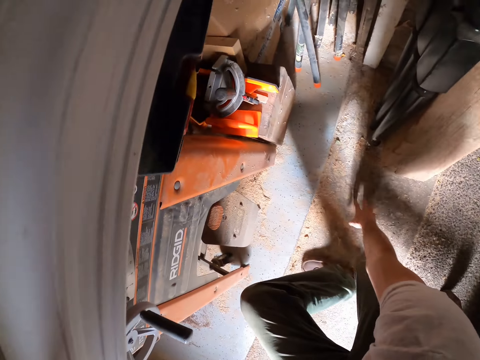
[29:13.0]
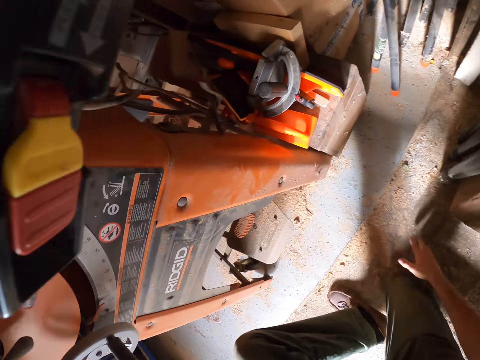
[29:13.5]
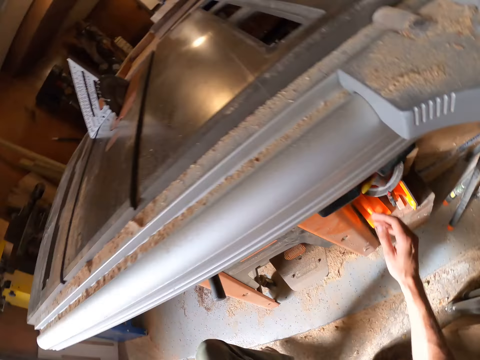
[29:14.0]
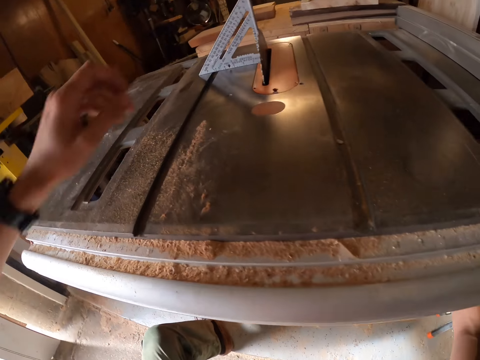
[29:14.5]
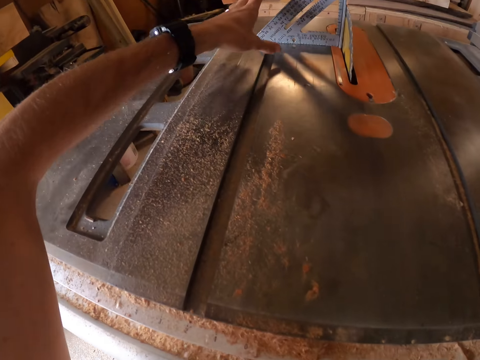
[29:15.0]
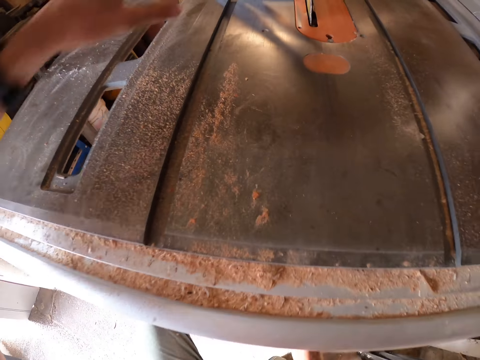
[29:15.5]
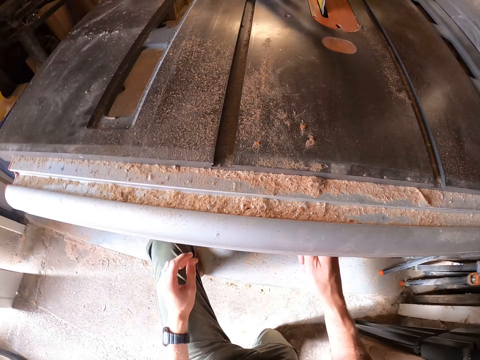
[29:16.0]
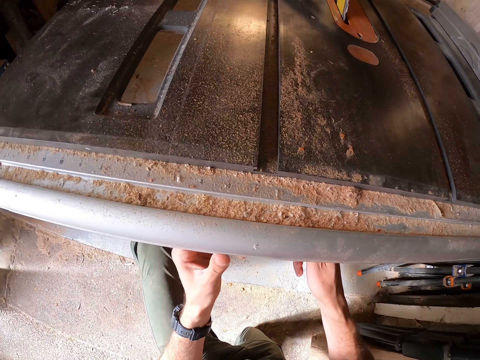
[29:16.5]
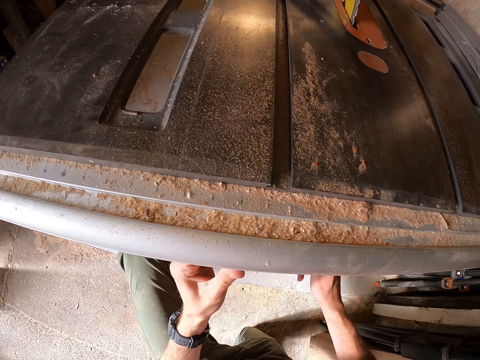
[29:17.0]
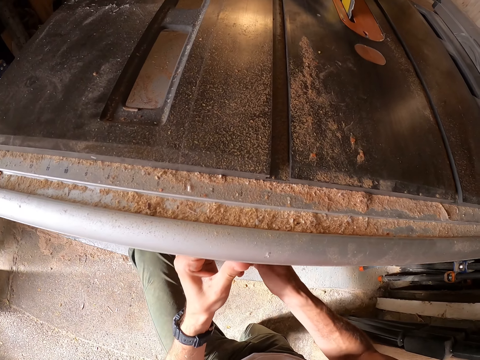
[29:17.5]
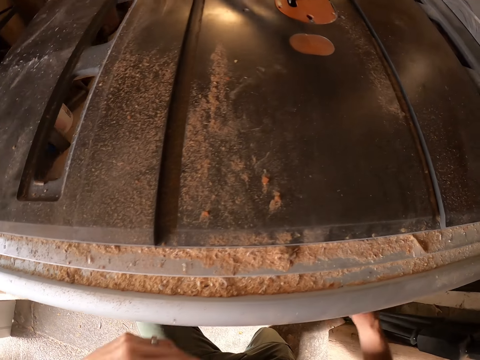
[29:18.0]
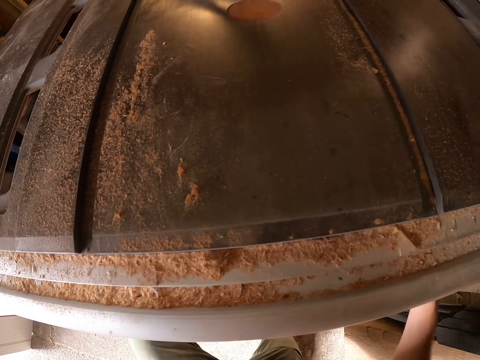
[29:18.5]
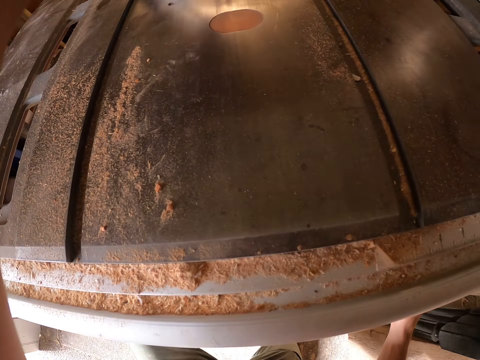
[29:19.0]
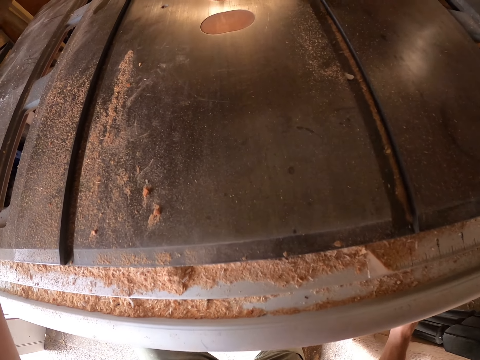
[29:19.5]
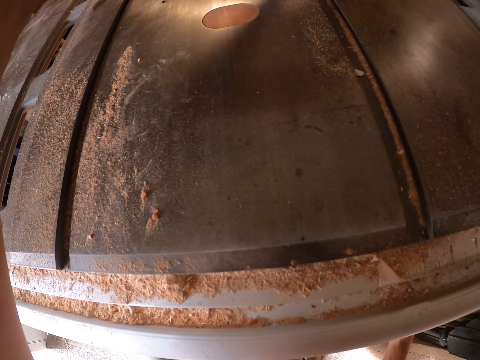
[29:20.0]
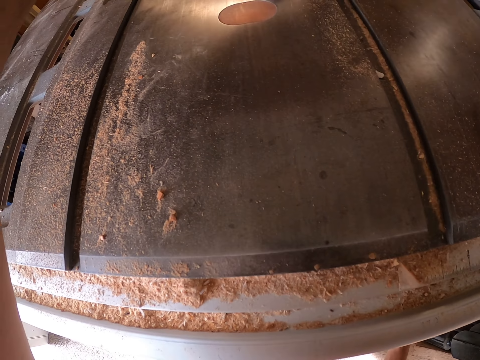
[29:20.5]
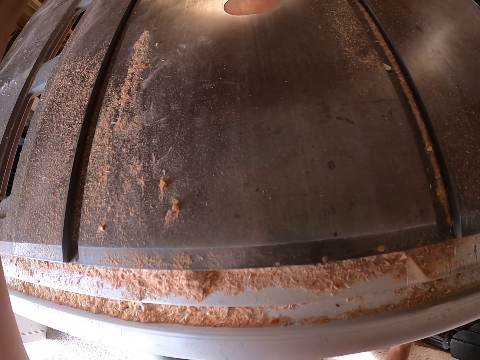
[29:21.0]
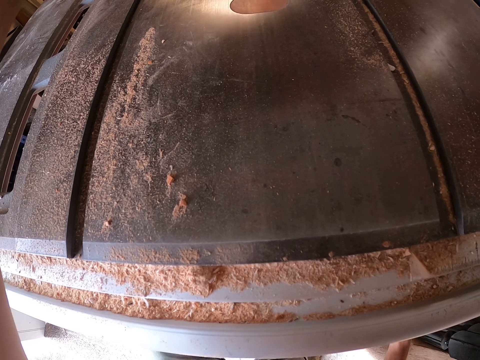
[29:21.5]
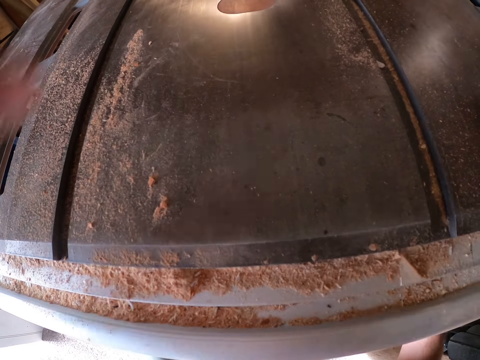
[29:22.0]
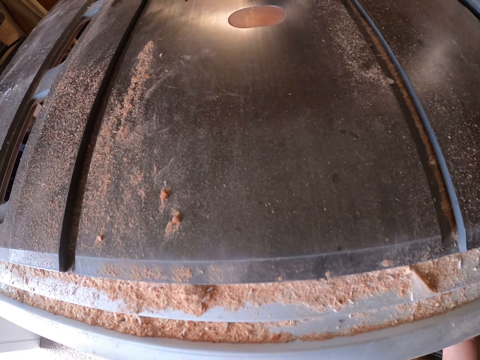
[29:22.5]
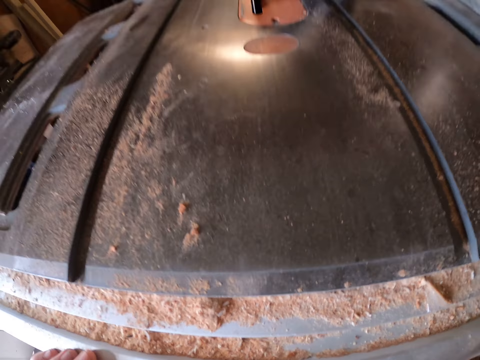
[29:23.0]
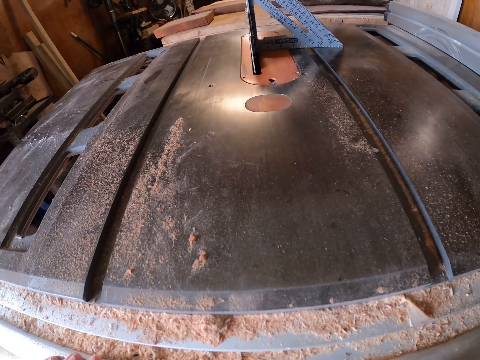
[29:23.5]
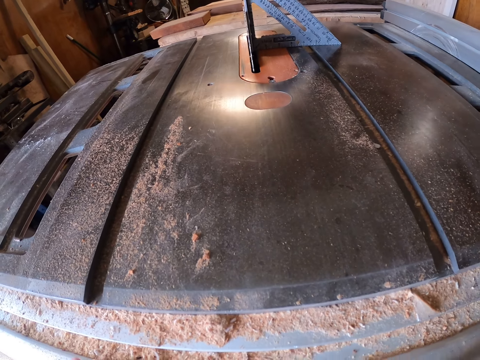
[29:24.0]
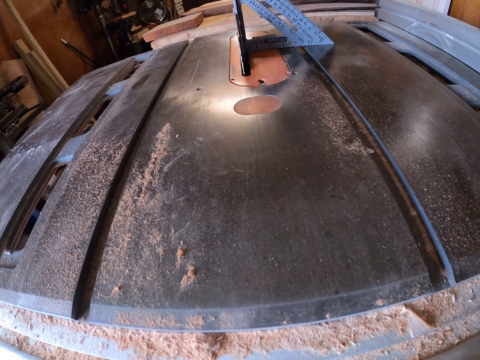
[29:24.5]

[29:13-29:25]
The camera wearer touches the ground with his left hand. He kneels down. He adjusts the bevel tilt handwheel underneath the table with his right hand. He aligns the set square beside the saw in the table saw with his left hand. He touches the table saw with his left hand. He winds the blade elevation handwheel under the table saw with his left hand. He adjusts the bevel tilt handwheel underneath the table with his right hand. He aligns the set square beside the saw in the table saw with his left hand.

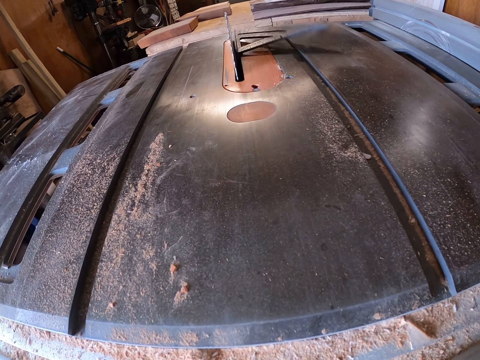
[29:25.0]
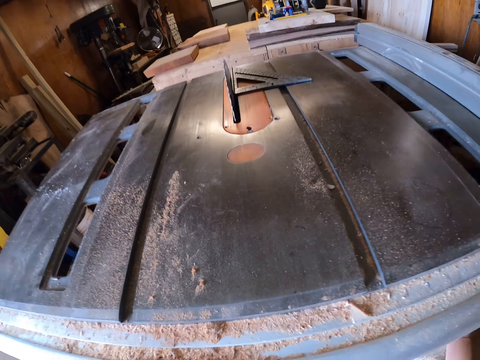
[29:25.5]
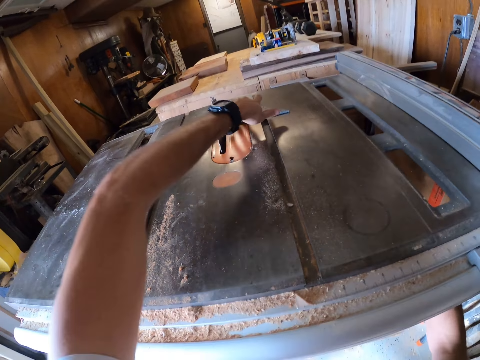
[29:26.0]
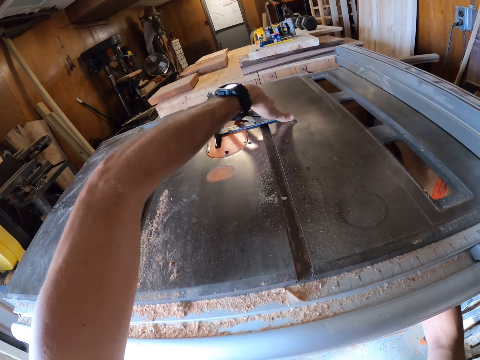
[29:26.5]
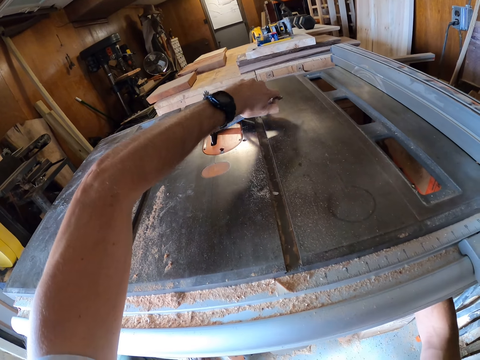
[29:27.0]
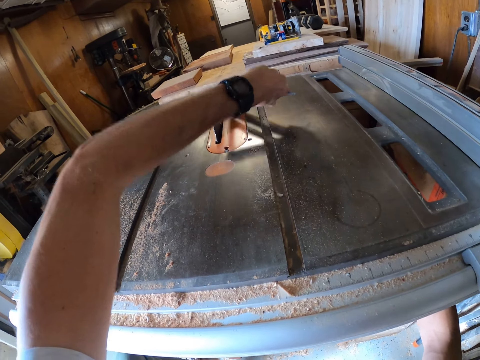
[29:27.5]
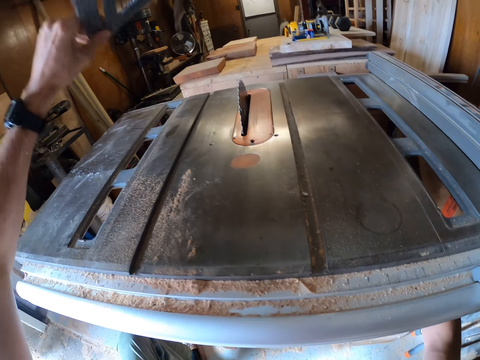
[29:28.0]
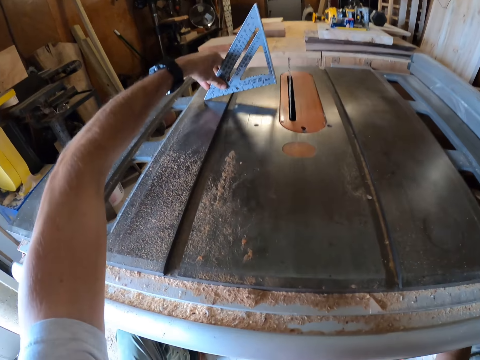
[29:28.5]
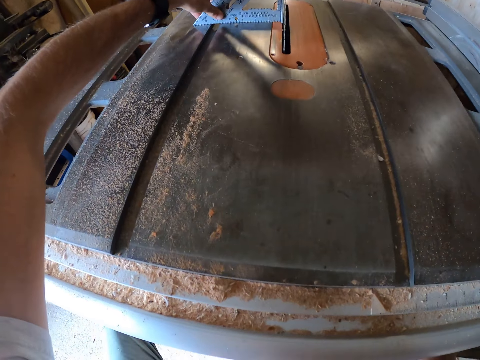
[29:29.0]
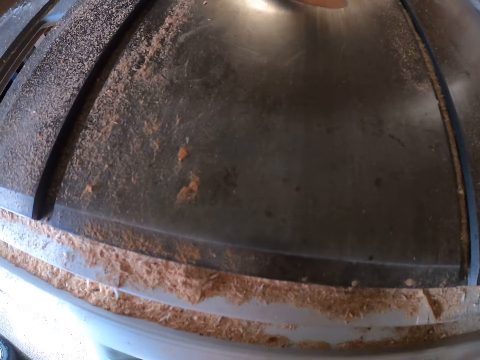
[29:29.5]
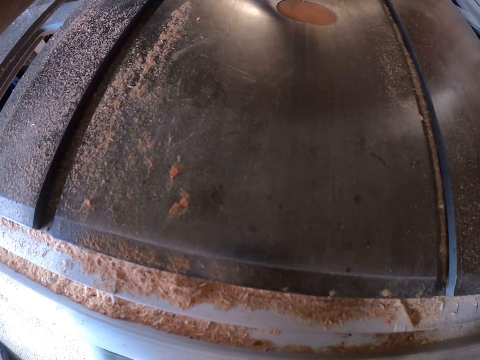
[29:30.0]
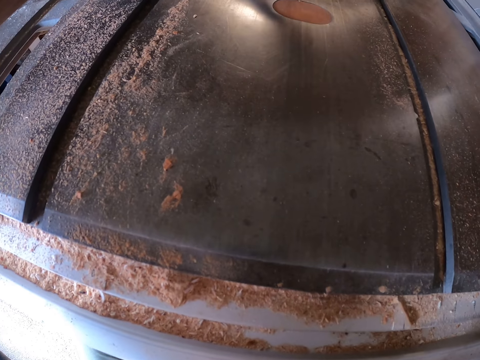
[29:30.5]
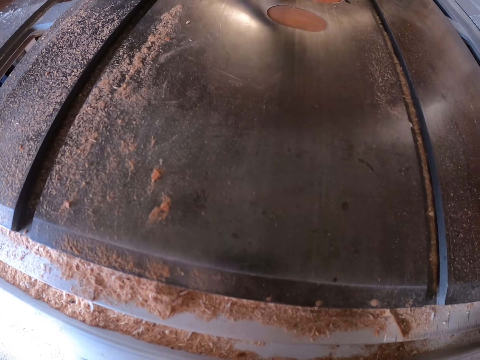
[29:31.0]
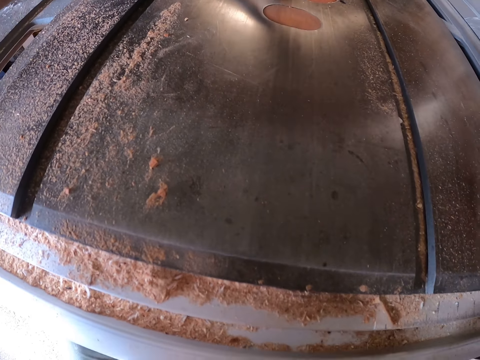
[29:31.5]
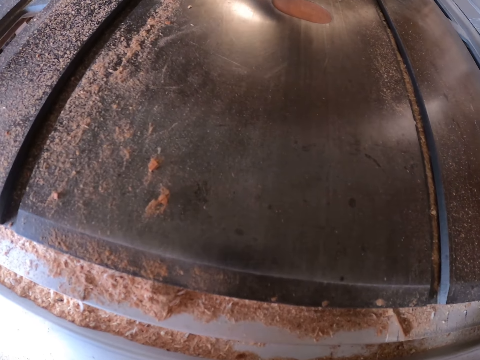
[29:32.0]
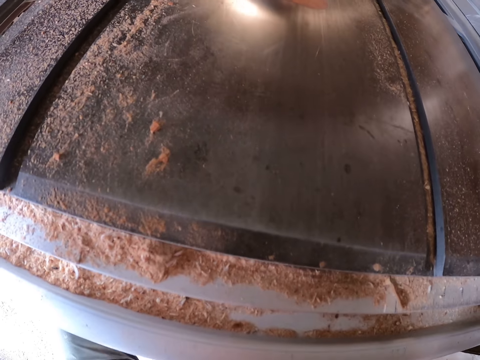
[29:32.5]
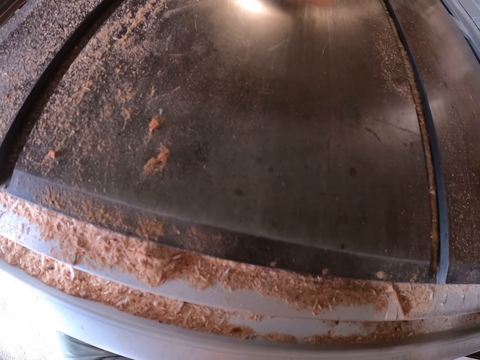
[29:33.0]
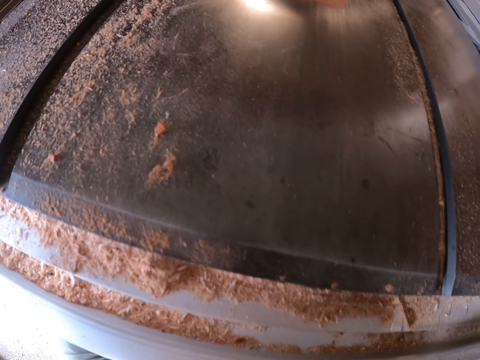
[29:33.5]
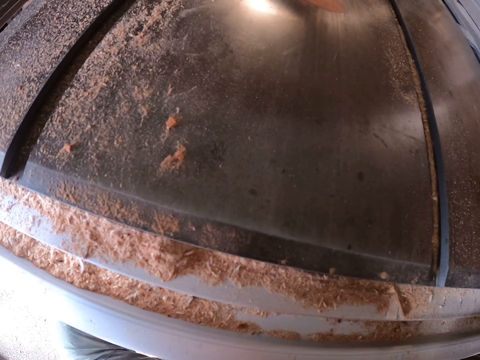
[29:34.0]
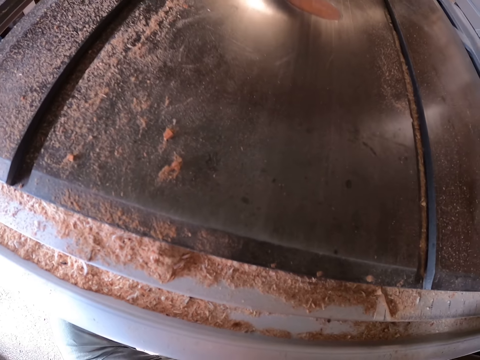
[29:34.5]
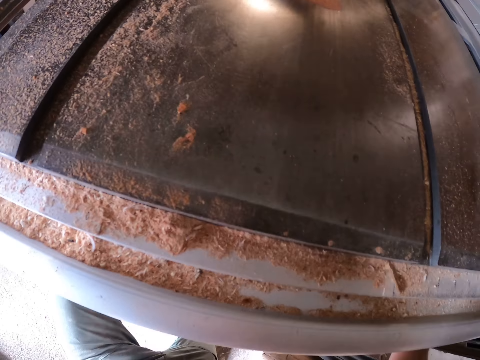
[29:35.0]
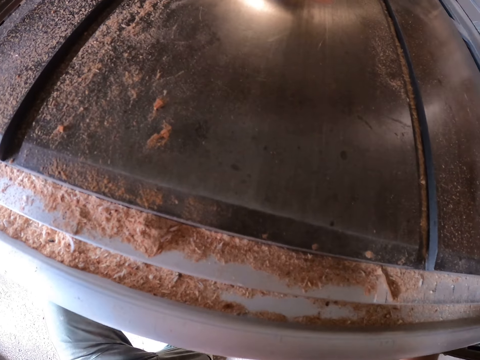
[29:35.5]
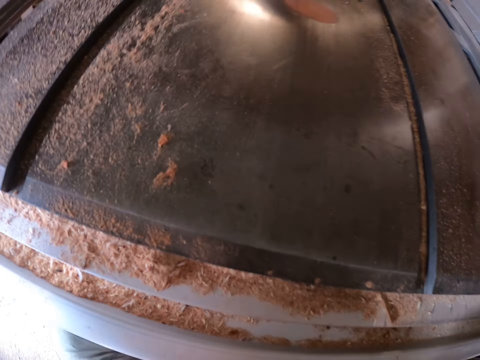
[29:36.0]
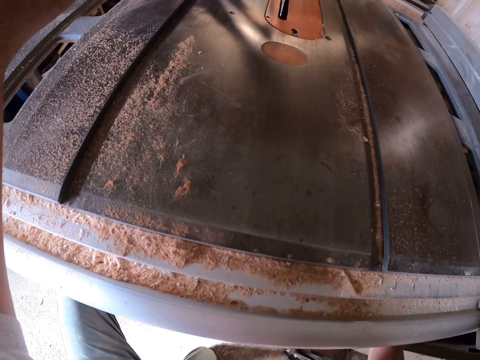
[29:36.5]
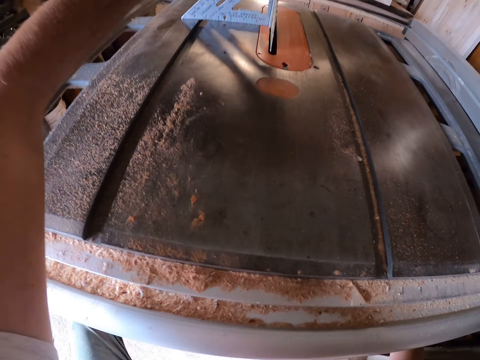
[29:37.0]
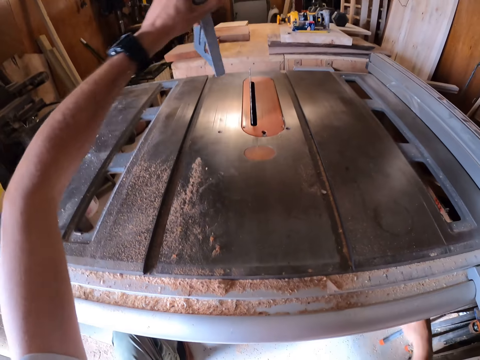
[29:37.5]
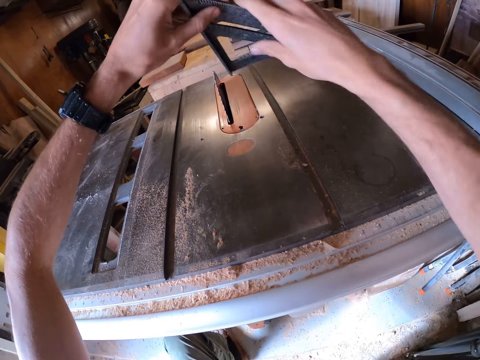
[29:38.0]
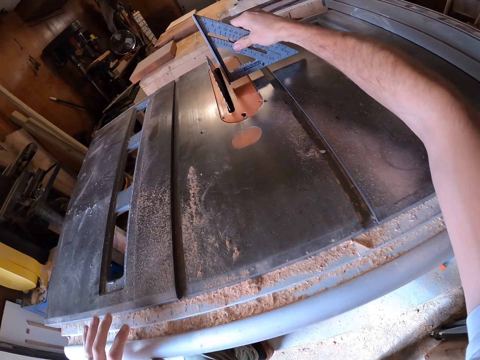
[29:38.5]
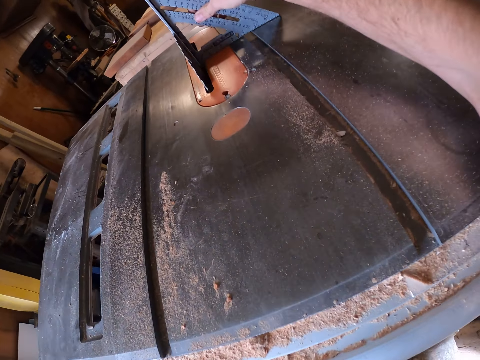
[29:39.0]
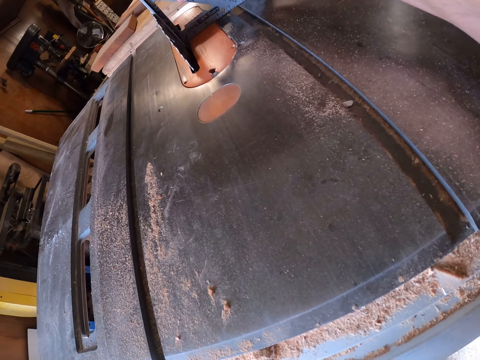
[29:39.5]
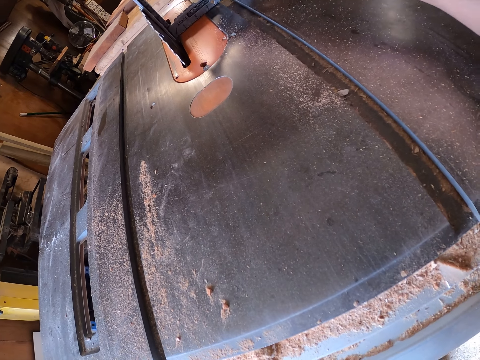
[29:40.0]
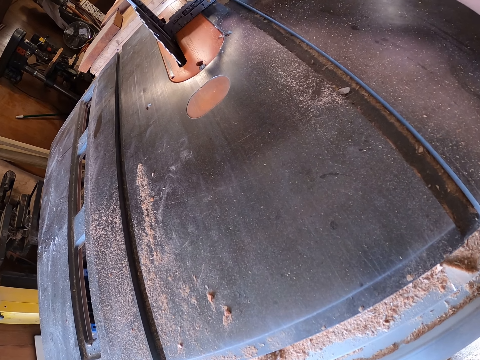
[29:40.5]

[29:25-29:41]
The camera wearer moves the set square on the table saw with his right hand. He picks up the set square from the table saw with his right hand. He places the set square beside the saw in the table saw with his left hand, against the blade. He aligns the set square beside the saw in the table saw with his left hand. He picks up the set square from the table saw with his left hand. He drops the set square beside the saw in the table saw with his right hand, against the blade. He aligns the set square beside the saw in the table saw with his left hand.
